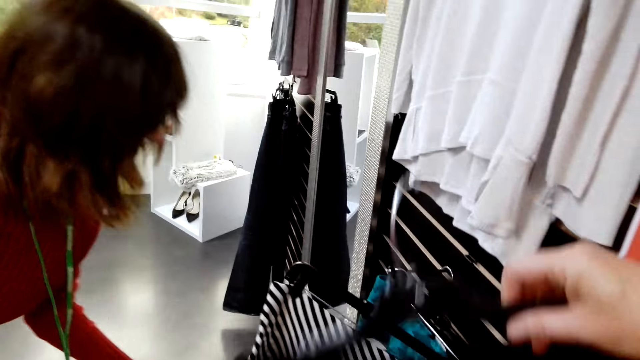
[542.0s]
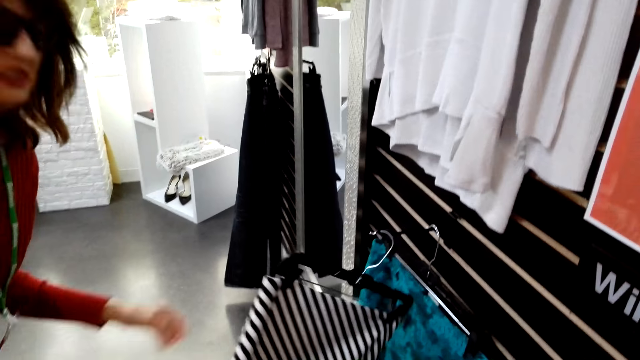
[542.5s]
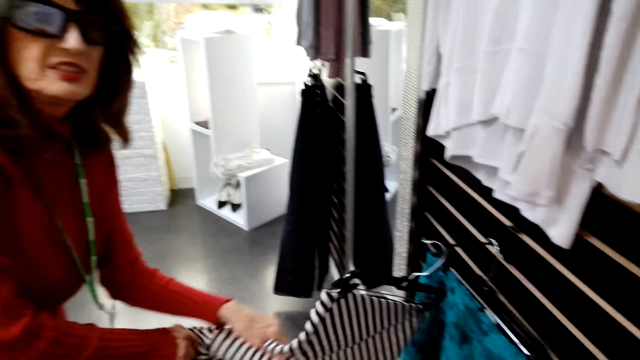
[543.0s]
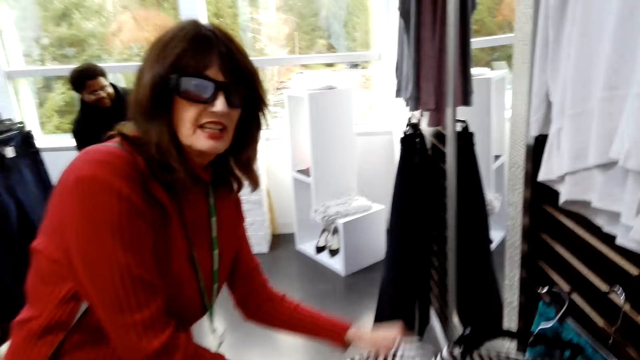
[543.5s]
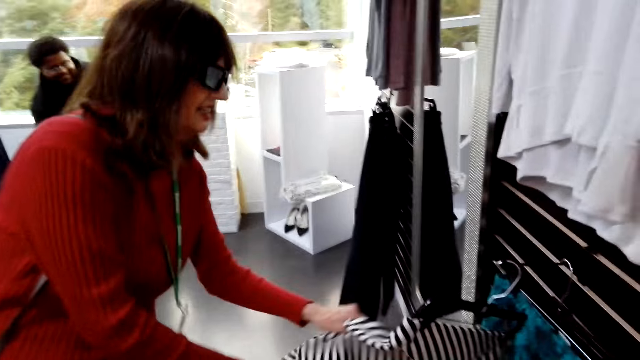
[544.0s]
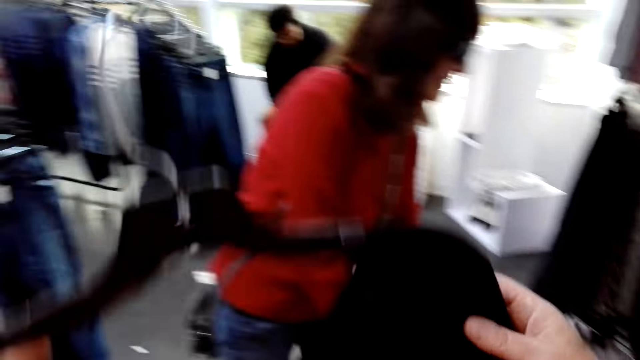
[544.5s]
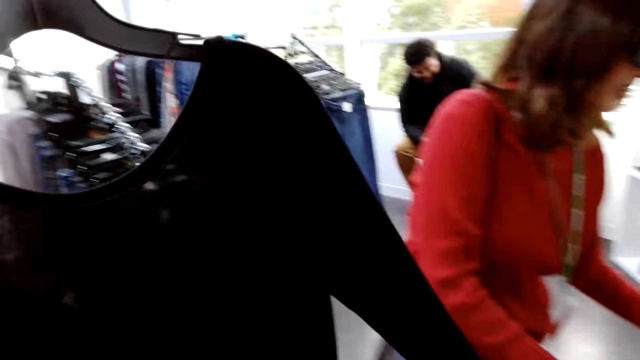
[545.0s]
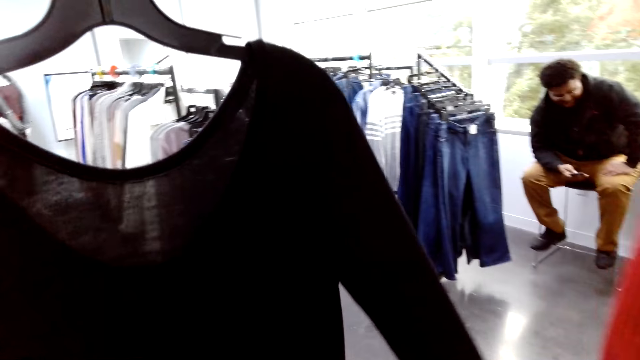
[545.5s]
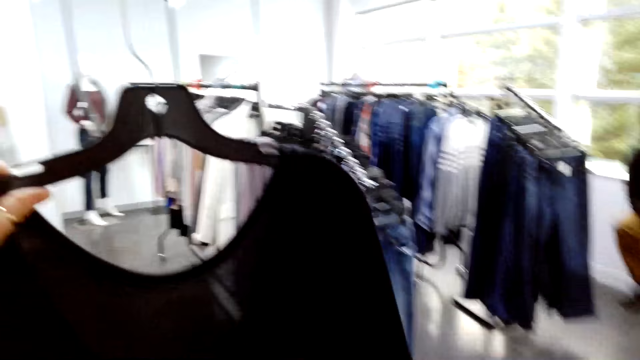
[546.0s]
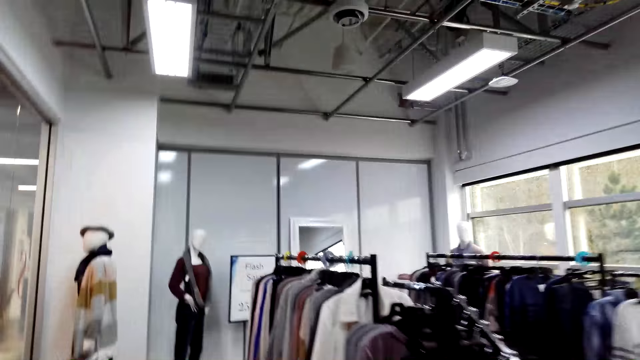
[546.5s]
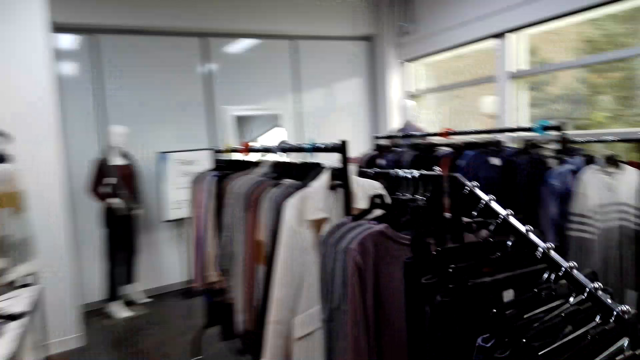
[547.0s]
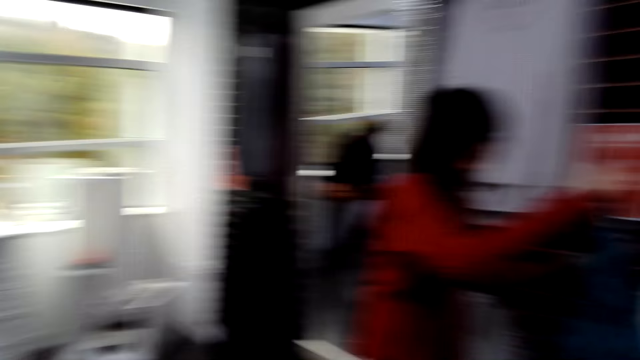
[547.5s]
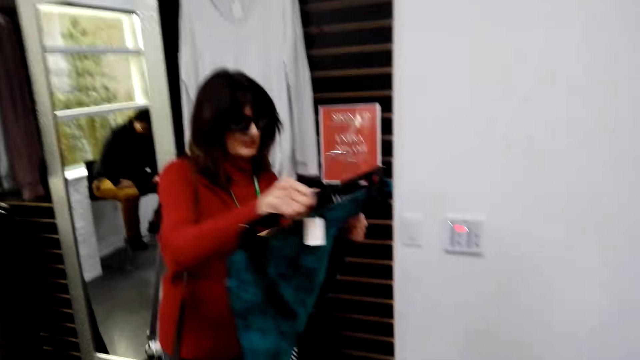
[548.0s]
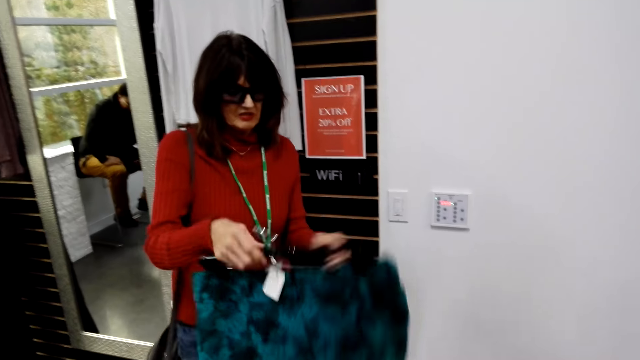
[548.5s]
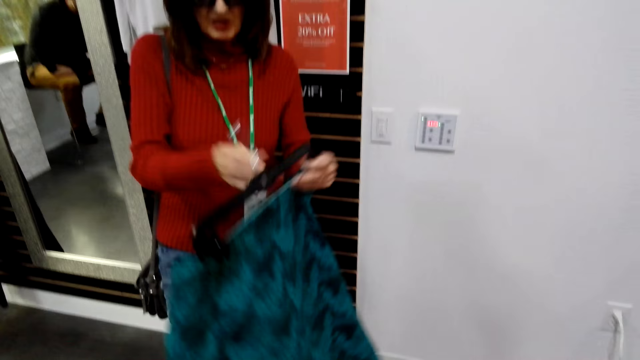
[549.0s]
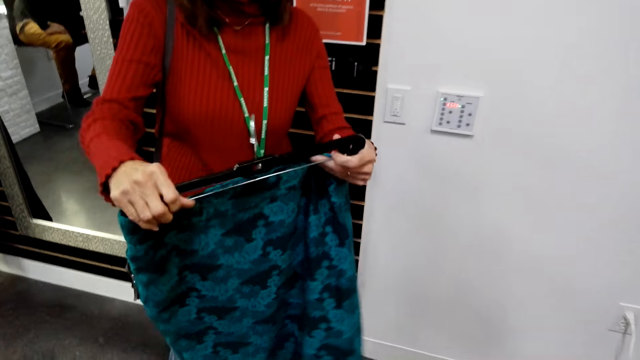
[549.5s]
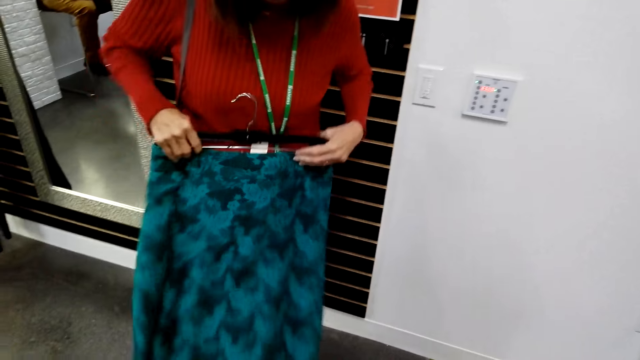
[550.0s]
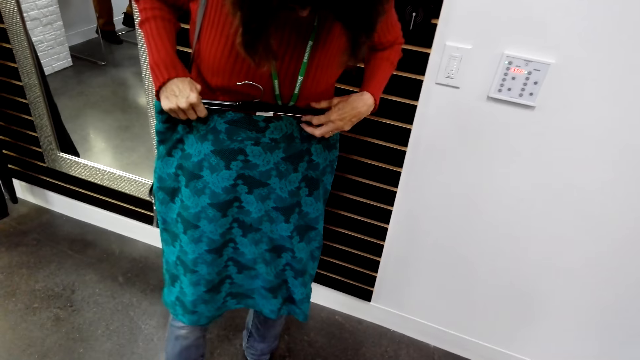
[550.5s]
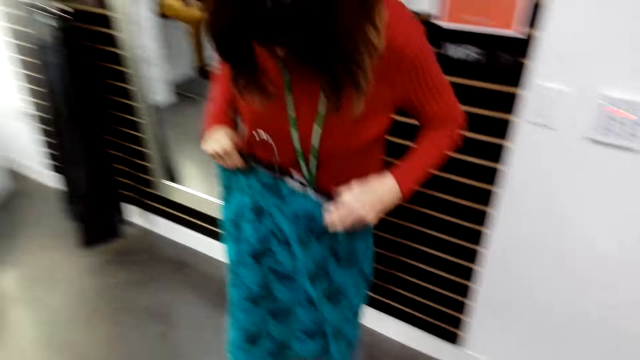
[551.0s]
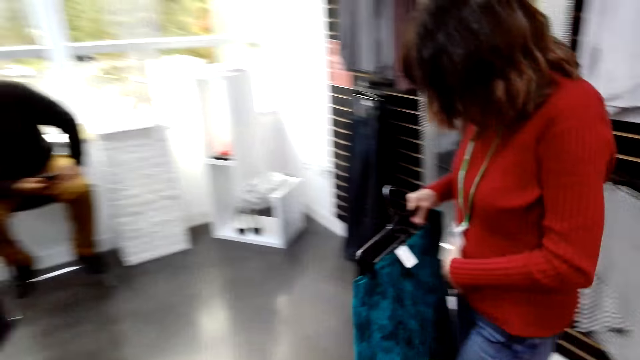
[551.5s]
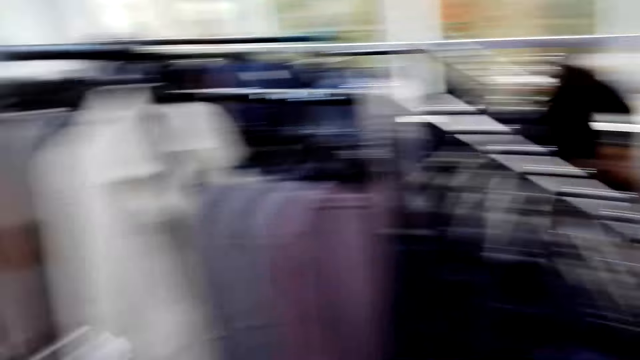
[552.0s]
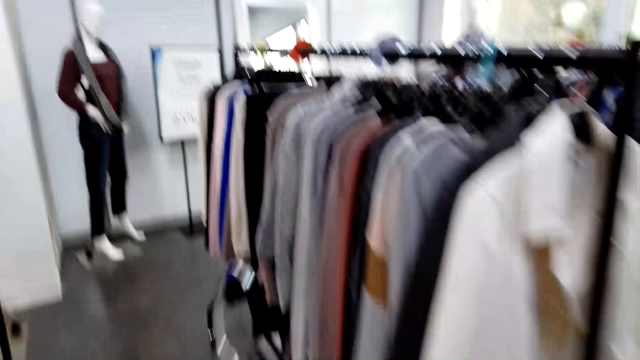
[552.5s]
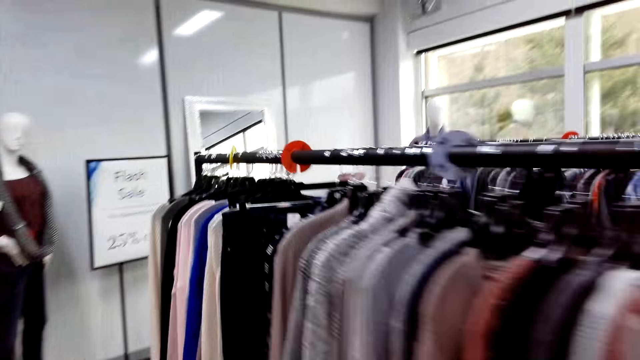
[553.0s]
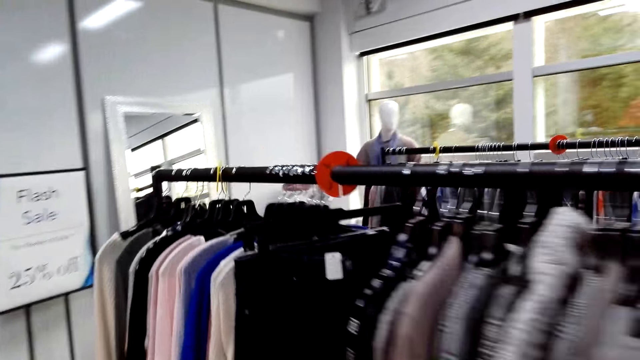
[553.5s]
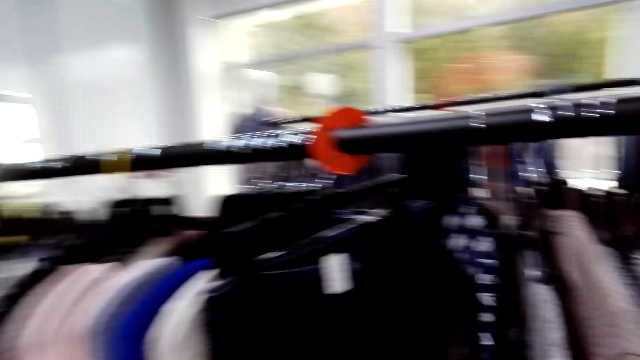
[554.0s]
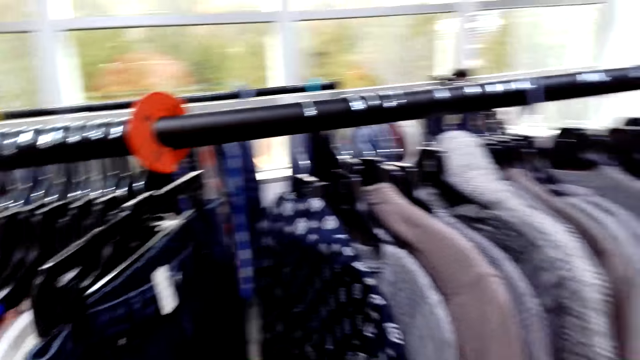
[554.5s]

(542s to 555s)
The camera wearer checks the clothes. They converse with a woman. They check the cloth. They converse with the woman. A man sits on a chair. The camera wearer checks the cloth. They converse with the woman. They walk around the shop. The woman holds the cloth. The camera wearer converses with the woman. The woman checks the cloth. The camera wearer checks the cloth. The woman walks around the shop. The camera wearer walks around the shop.

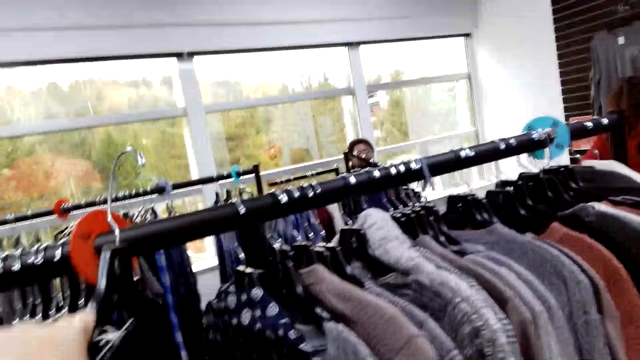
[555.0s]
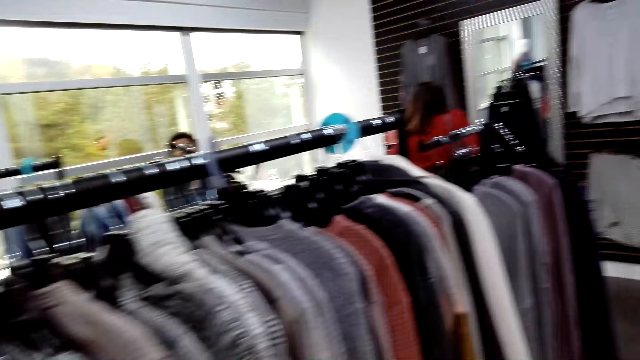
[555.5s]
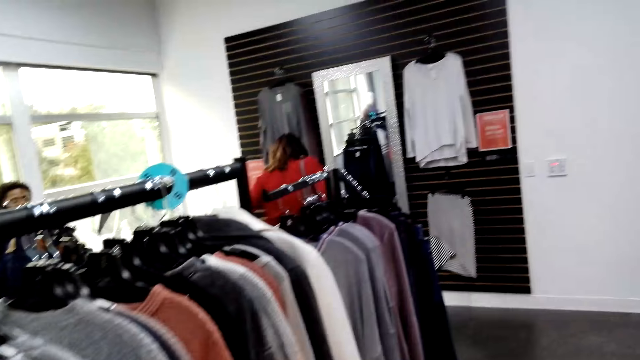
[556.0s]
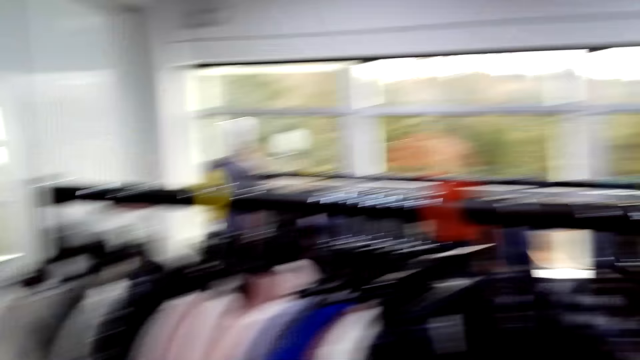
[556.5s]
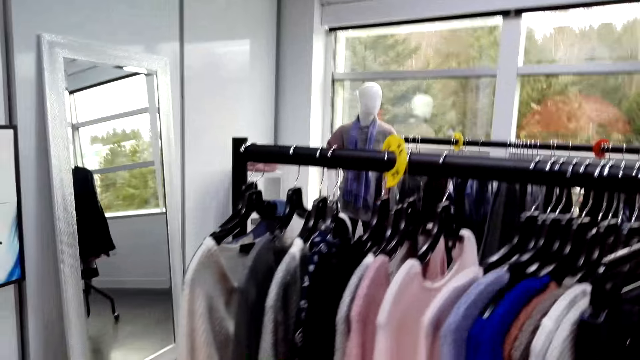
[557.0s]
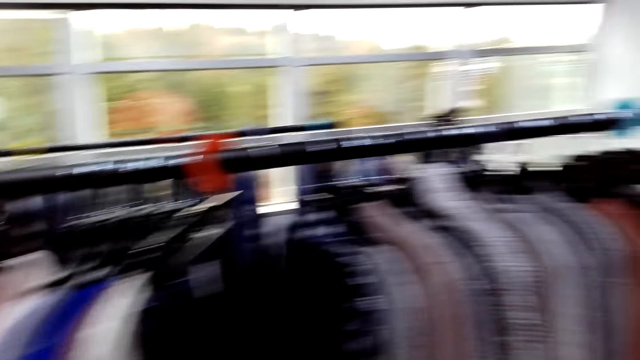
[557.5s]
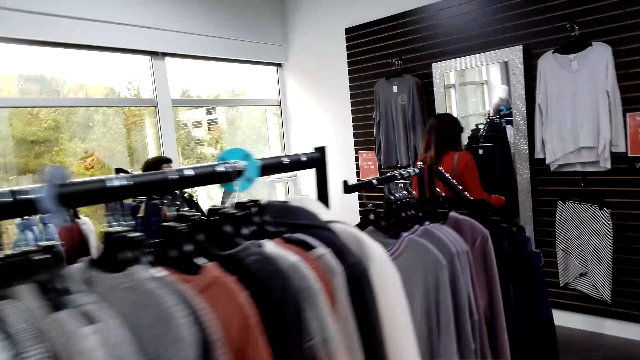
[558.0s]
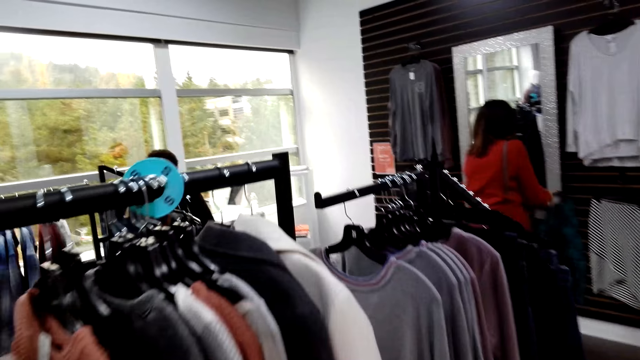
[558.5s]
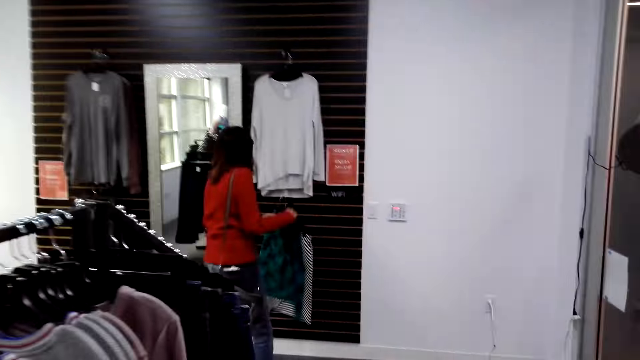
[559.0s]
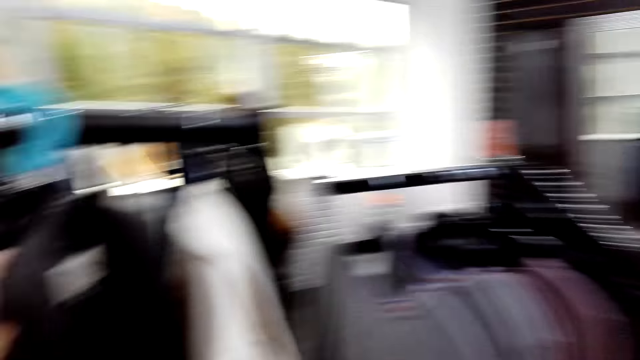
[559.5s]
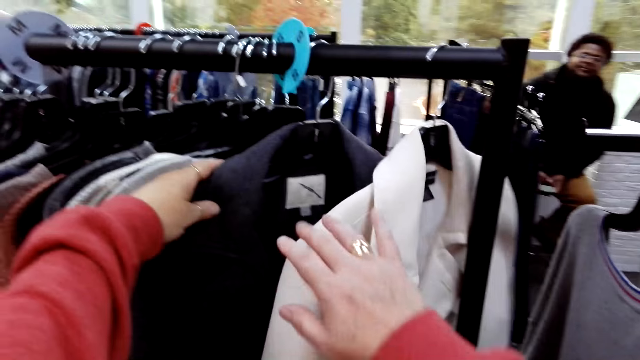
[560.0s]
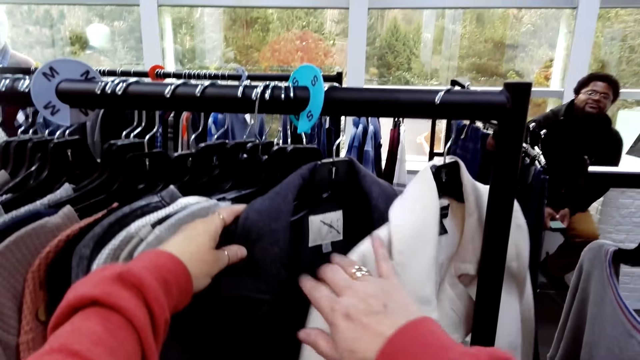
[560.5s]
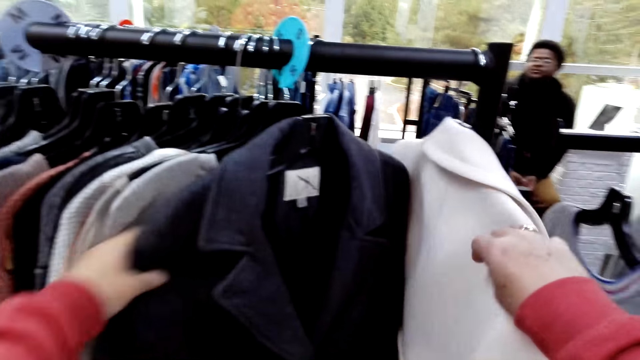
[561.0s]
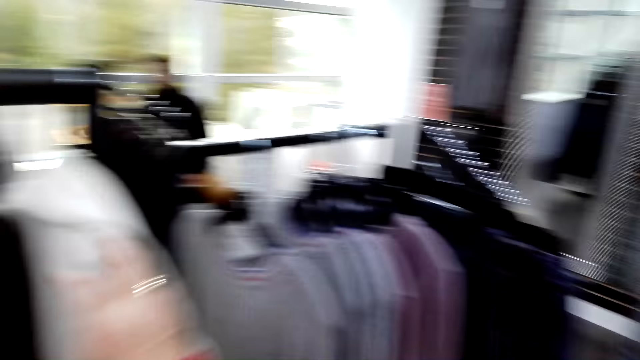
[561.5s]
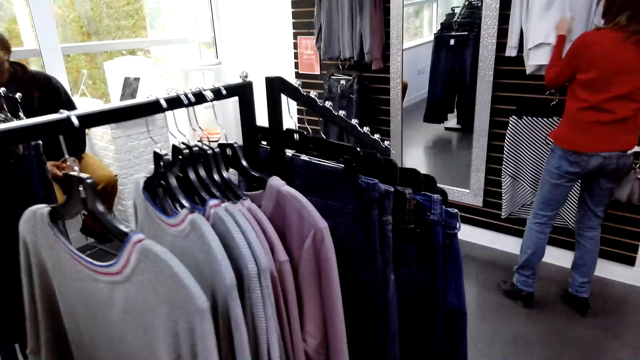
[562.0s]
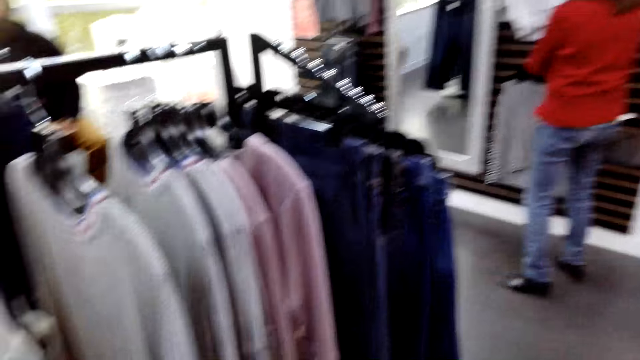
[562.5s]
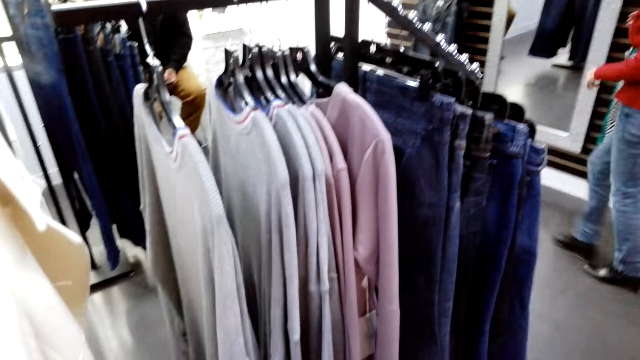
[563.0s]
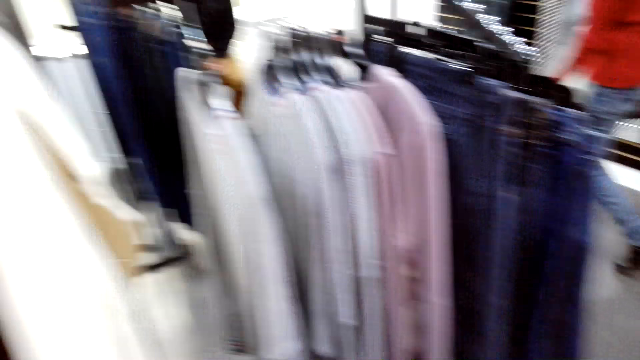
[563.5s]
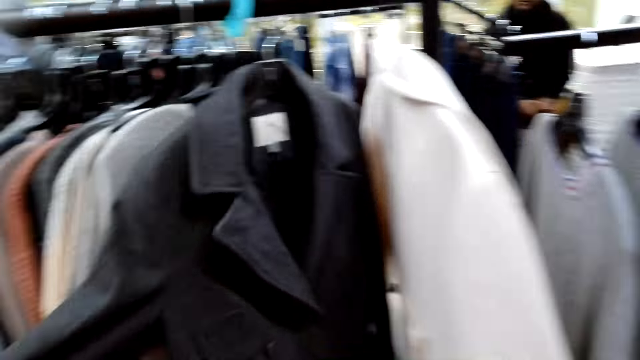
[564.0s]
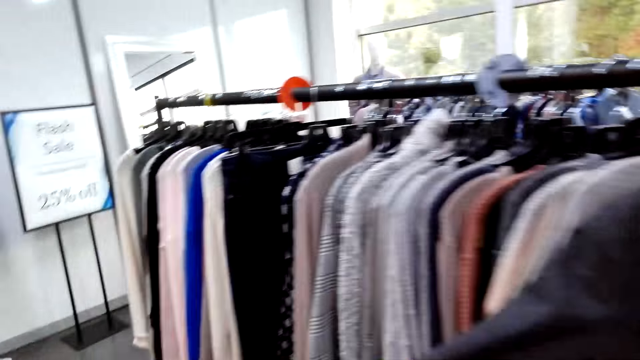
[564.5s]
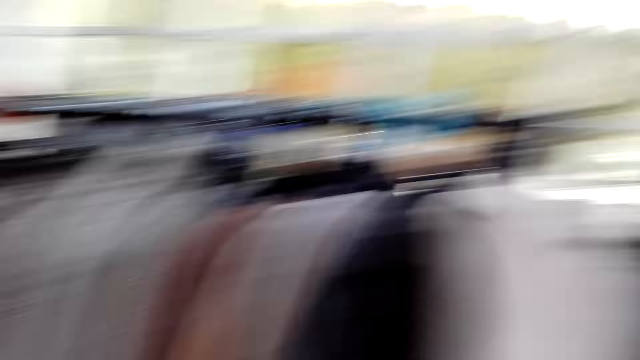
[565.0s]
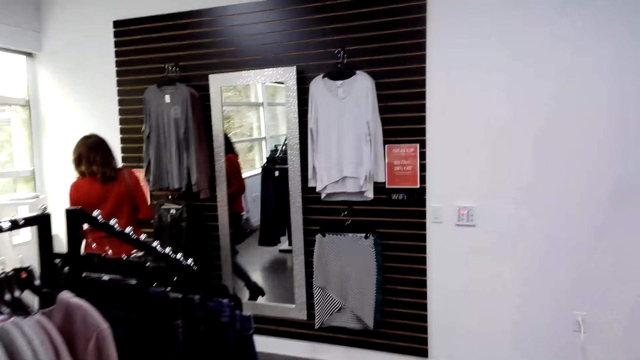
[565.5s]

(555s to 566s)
The camera wearer hangs clothes on the clothes stand. They walk around the shop. They return back the top. They stare at clothes on the clothes stand.
